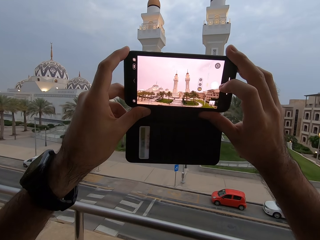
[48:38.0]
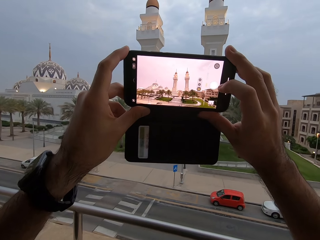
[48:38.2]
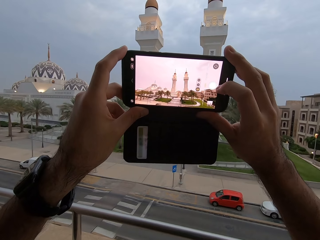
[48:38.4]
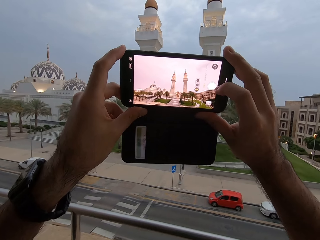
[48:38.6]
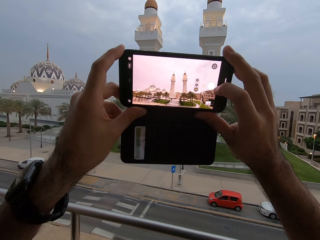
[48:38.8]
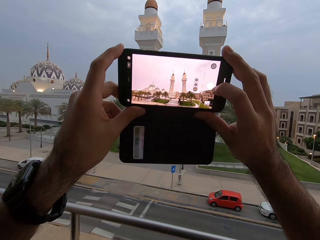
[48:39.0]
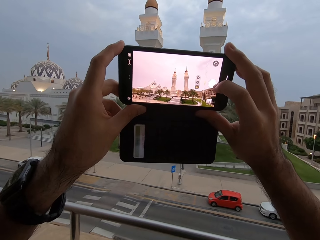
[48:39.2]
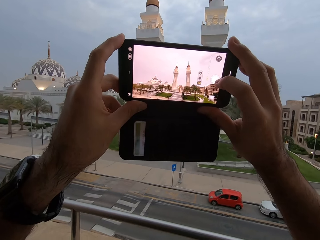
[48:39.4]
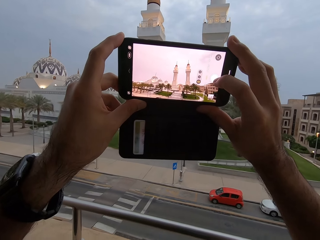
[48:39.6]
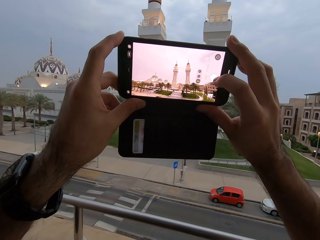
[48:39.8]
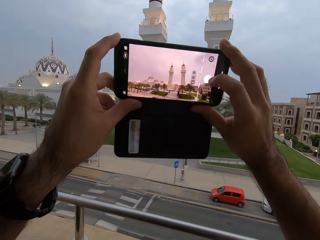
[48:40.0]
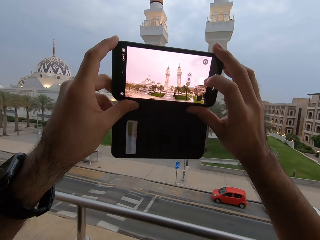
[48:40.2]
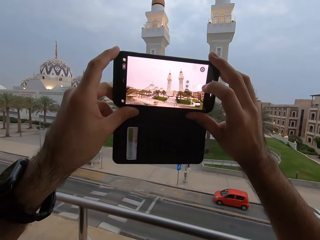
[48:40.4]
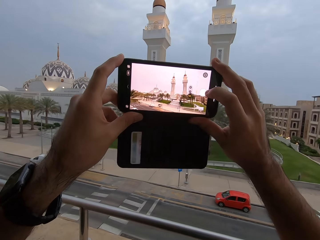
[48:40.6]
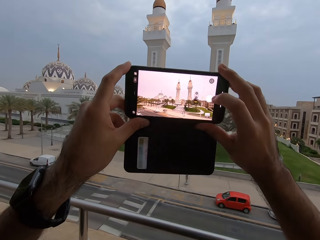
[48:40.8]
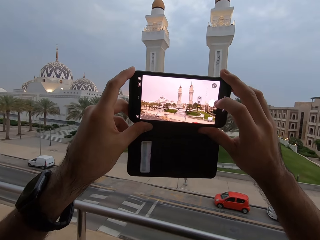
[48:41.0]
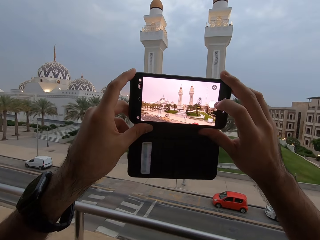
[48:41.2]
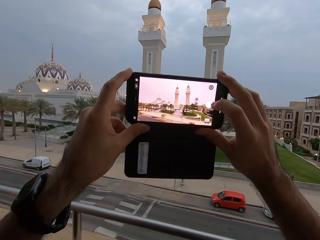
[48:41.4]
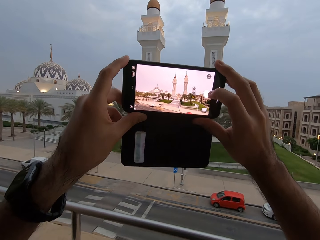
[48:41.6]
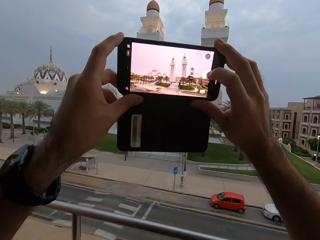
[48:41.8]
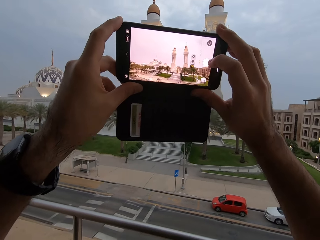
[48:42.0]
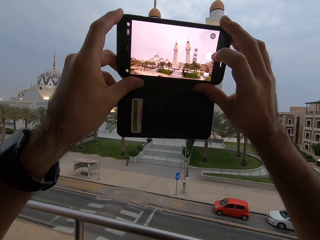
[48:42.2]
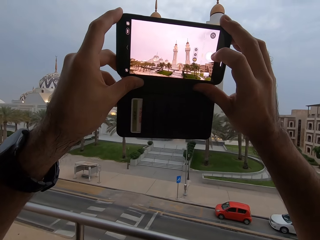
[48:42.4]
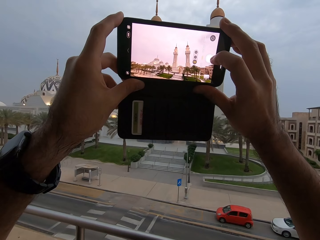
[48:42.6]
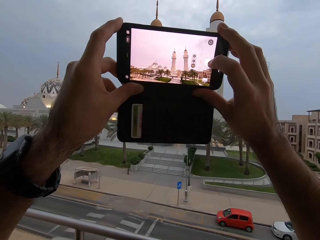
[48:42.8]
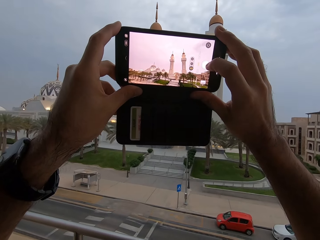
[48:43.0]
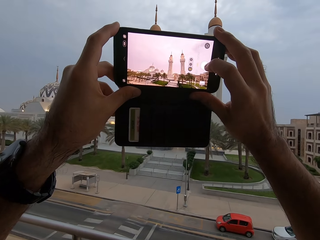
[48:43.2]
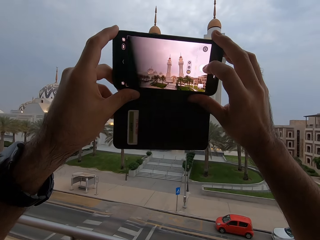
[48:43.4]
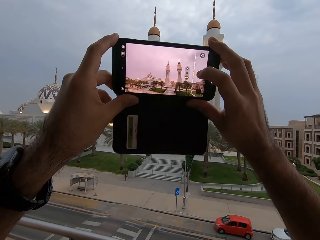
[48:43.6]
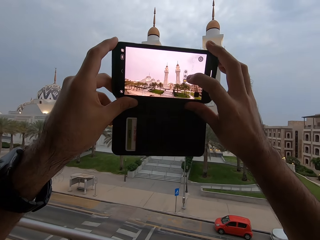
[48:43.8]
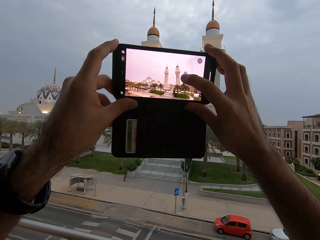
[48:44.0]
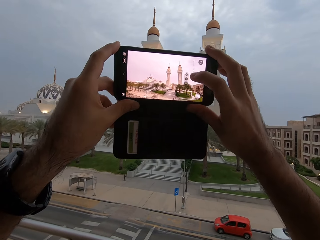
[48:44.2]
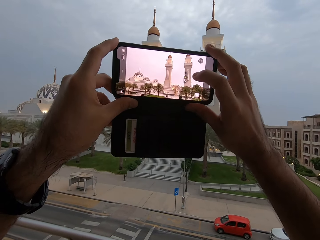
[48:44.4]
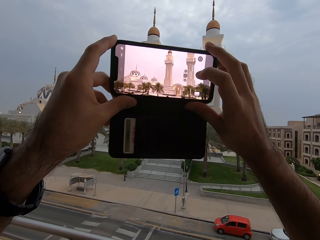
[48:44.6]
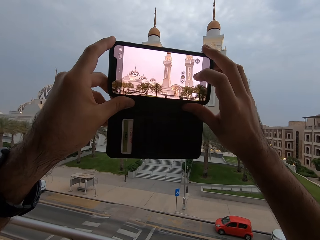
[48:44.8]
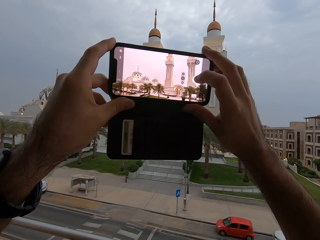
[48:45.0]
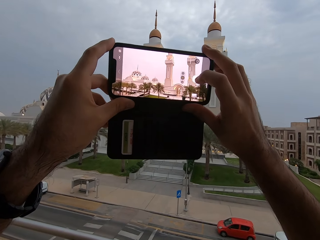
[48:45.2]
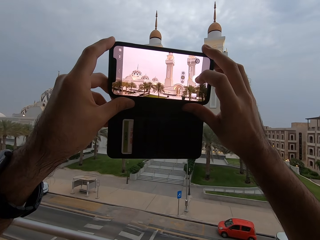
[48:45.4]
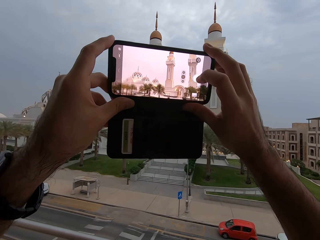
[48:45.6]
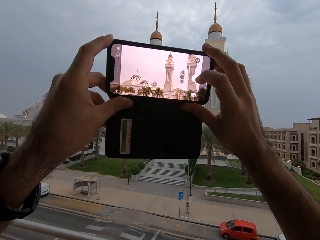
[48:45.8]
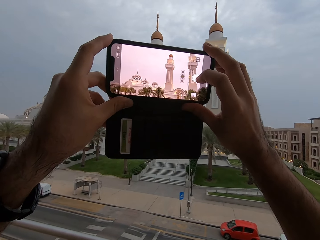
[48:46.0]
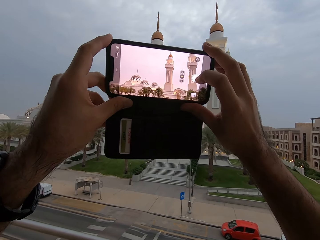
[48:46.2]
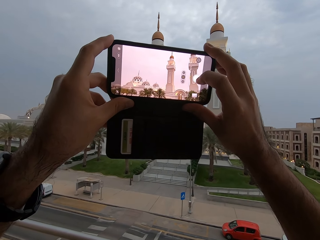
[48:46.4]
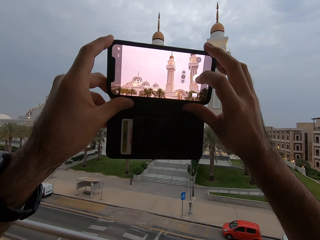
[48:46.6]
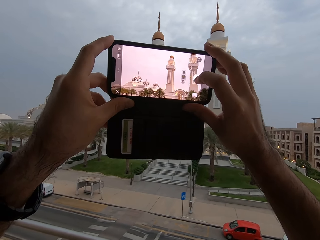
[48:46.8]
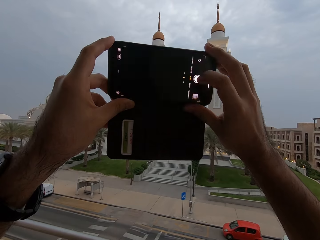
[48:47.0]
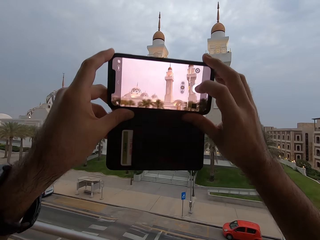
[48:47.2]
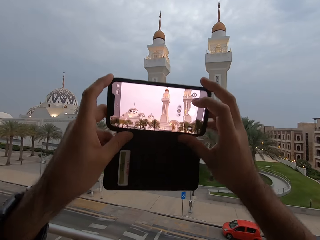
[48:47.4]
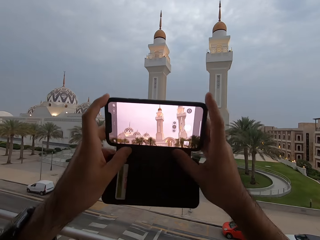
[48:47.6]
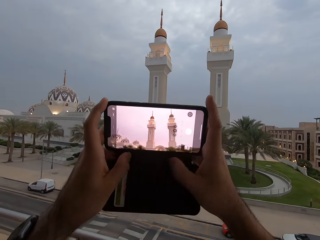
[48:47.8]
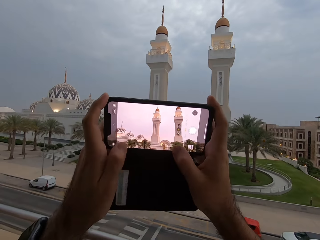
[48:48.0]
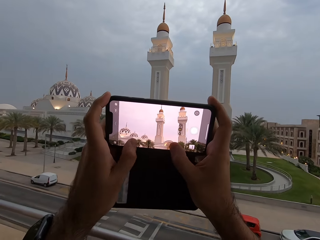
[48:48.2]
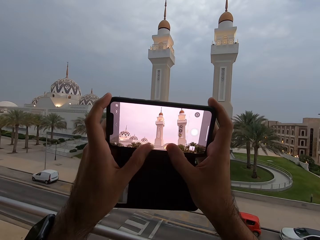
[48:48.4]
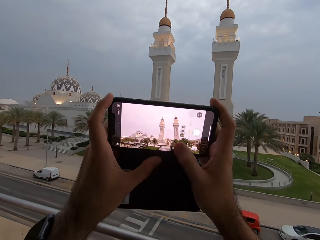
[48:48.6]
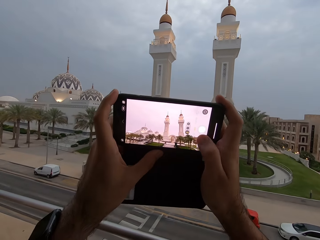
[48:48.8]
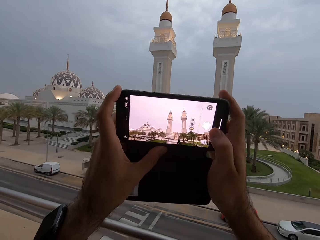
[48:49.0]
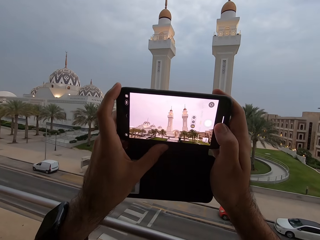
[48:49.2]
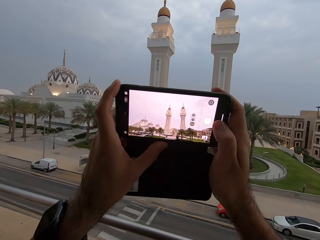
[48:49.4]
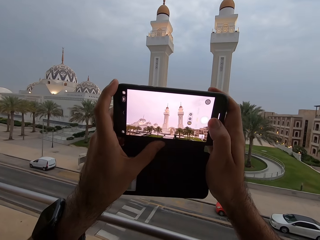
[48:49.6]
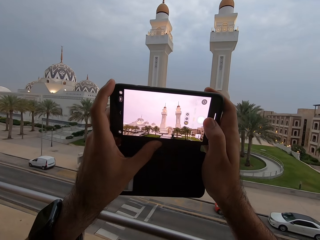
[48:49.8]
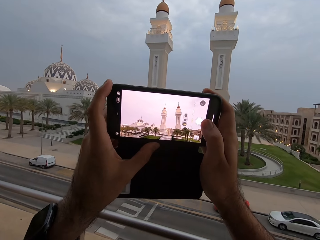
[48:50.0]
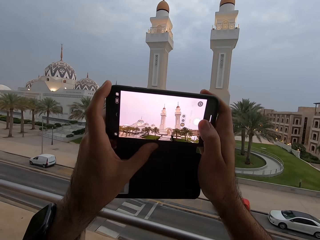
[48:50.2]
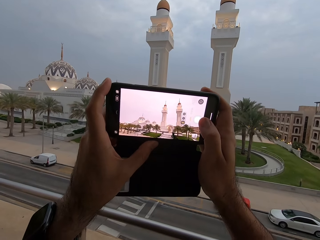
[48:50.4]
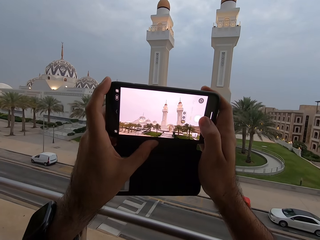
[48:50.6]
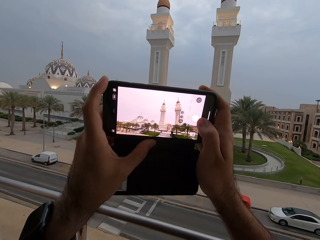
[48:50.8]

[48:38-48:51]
The camera wearer touches the capture button. They raise the phone up. They touch the capture button. They zoom in. They touch the capture button. They bring the phone down. They zoom out using both thumbs.

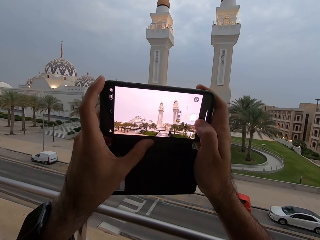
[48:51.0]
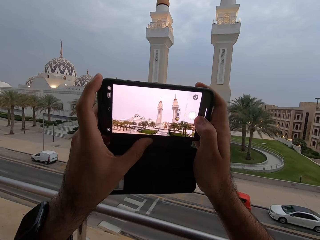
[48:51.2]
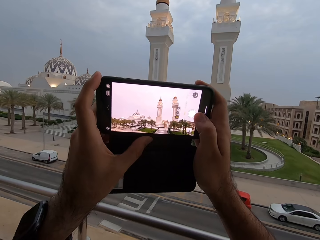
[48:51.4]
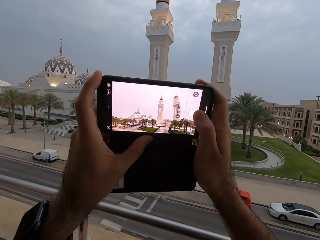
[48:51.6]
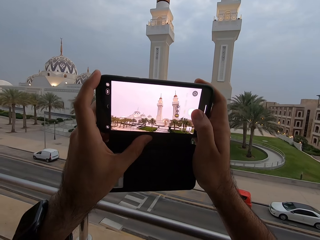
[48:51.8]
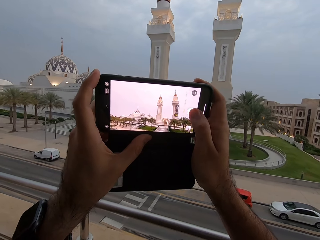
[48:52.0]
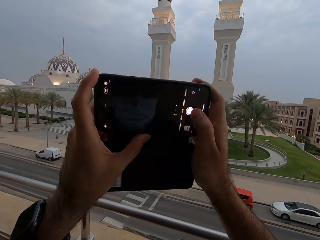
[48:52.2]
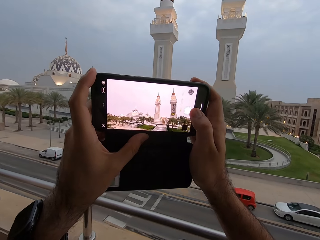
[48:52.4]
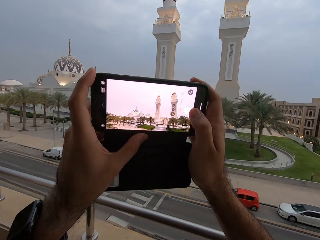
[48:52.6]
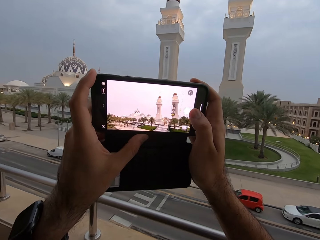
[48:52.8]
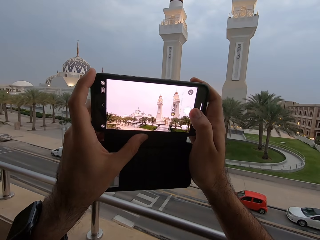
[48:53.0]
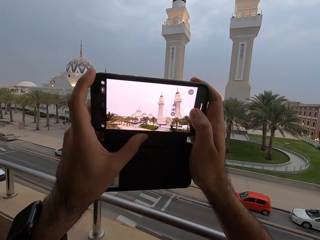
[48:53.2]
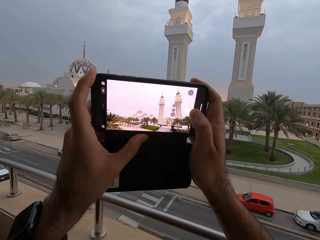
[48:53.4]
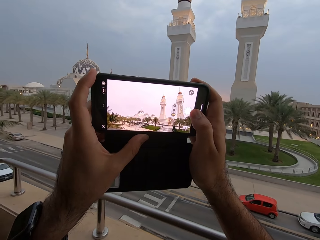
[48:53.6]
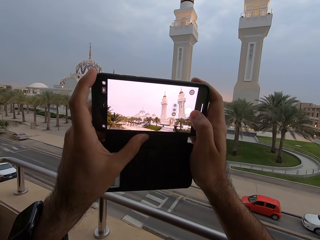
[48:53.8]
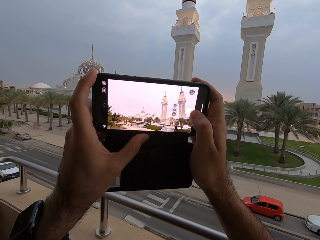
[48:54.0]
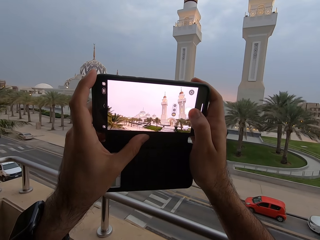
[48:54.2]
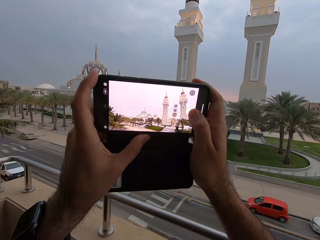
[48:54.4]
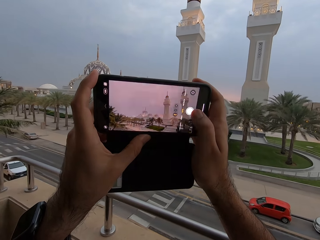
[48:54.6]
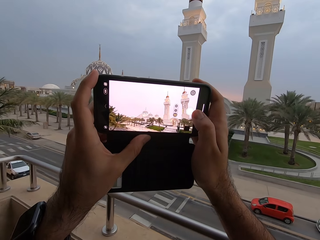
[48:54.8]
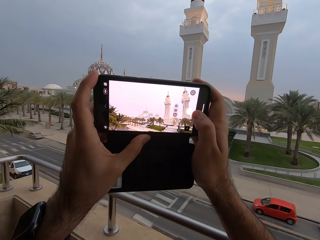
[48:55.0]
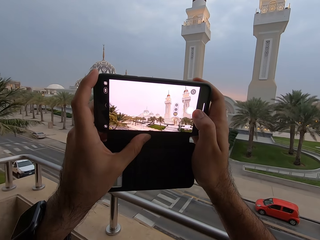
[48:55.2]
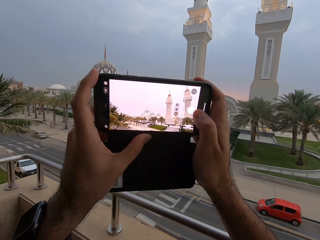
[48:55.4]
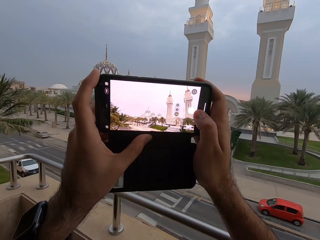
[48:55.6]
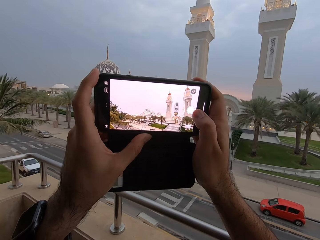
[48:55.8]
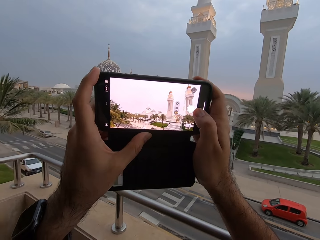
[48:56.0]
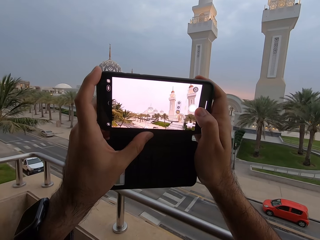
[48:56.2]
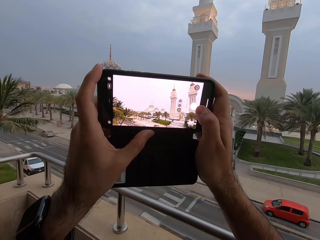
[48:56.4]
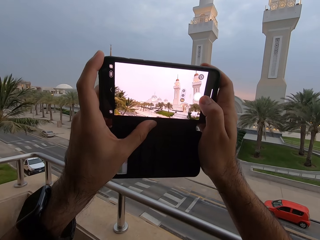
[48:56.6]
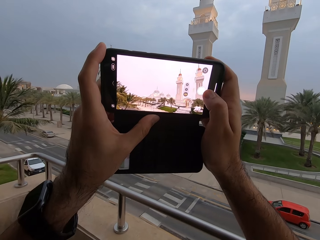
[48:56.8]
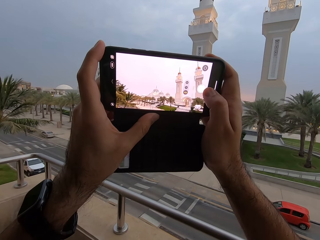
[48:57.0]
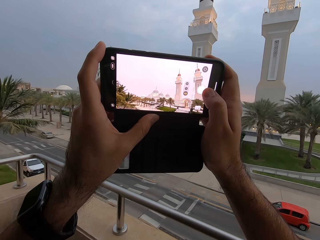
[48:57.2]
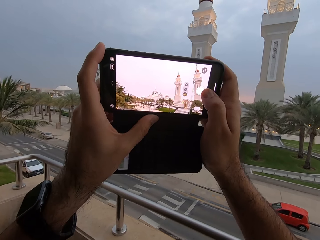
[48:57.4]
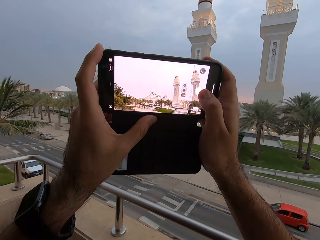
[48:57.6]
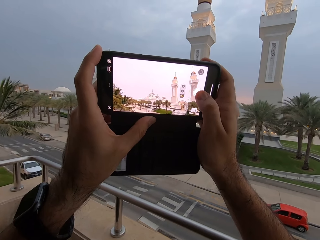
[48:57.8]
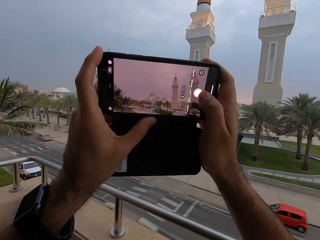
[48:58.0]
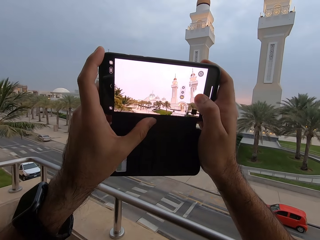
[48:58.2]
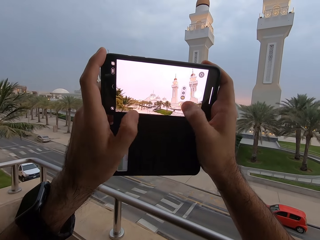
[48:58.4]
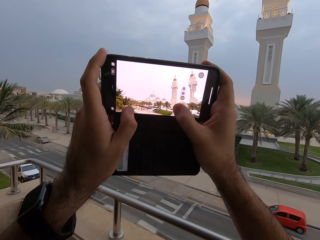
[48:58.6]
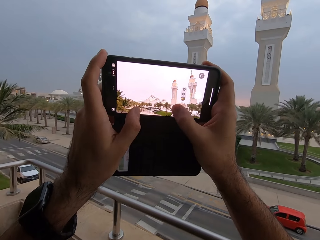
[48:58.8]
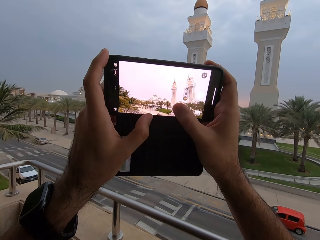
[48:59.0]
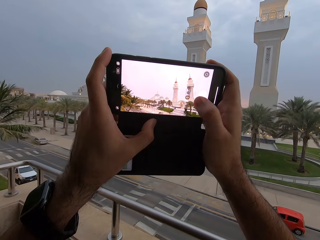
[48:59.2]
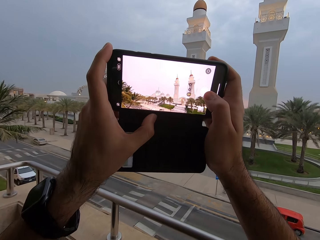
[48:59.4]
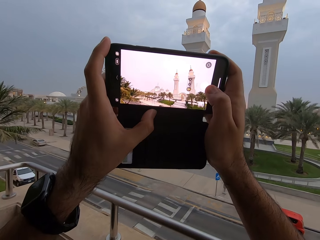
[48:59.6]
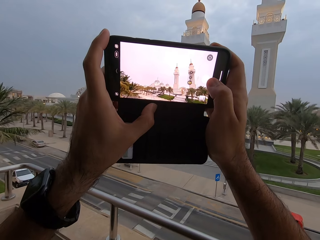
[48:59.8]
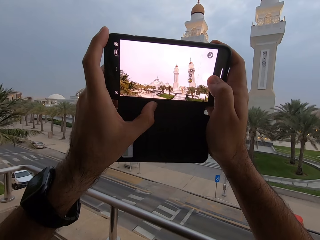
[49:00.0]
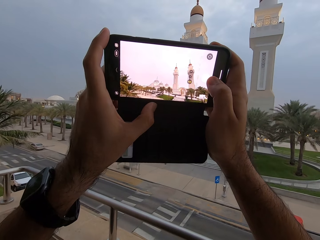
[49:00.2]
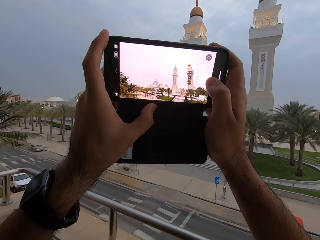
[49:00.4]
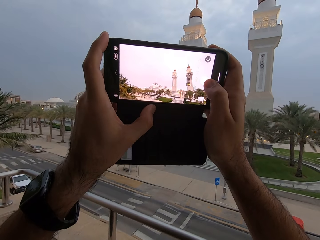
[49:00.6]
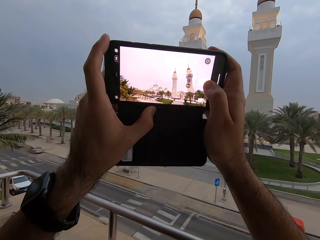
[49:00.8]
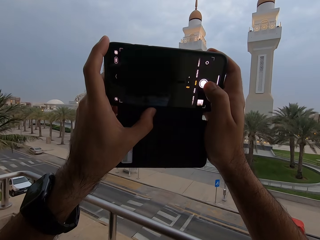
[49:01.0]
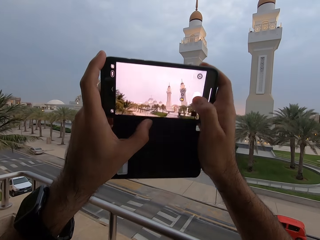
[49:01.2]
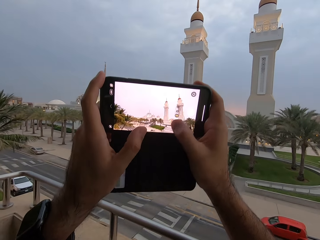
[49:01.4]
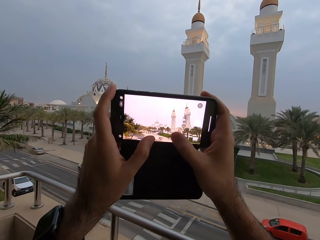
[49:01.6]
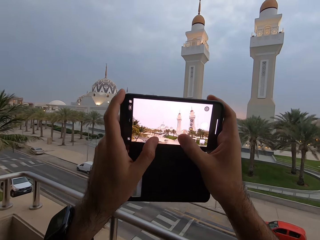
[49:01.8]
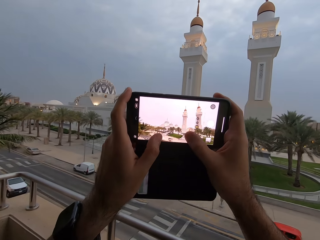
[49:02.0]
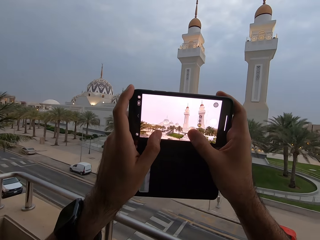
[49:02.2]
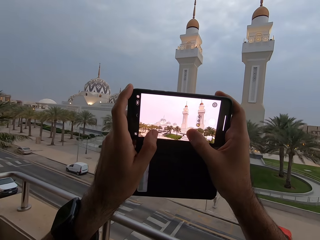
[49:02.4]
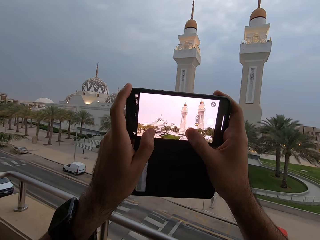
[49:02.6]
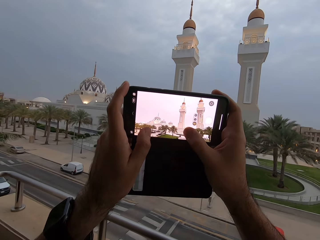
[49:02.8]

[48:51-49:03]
The camera wearer touches the capture button. They touch the capture button again. They move the phone slowly to the left. They move the phone up. They touch the capture button. They zoom out with both thumbs. They move the phone up. They touch the capture button.
